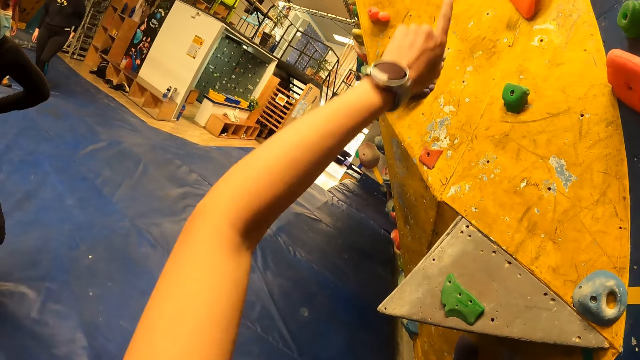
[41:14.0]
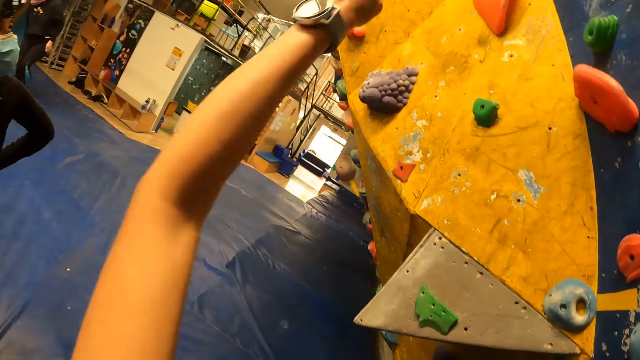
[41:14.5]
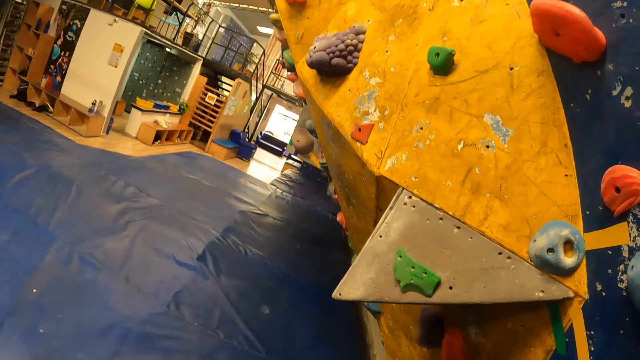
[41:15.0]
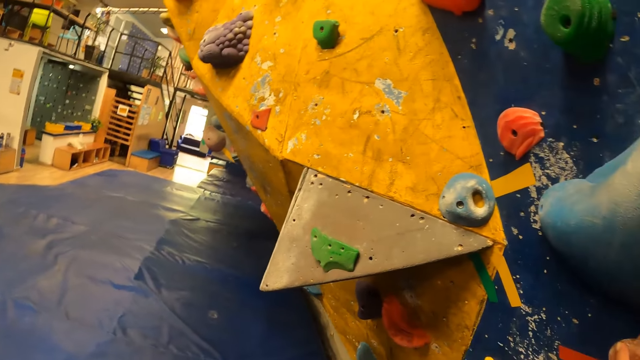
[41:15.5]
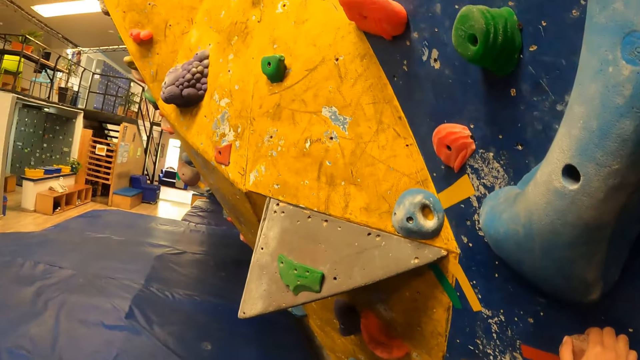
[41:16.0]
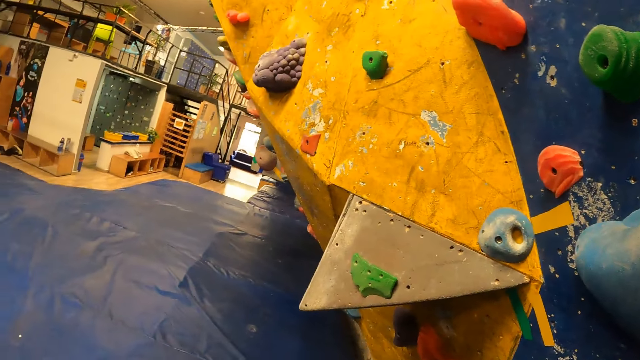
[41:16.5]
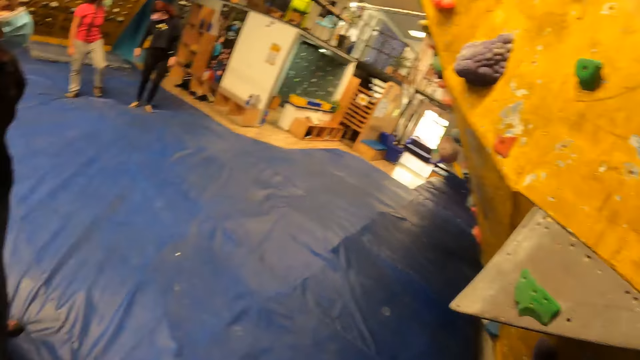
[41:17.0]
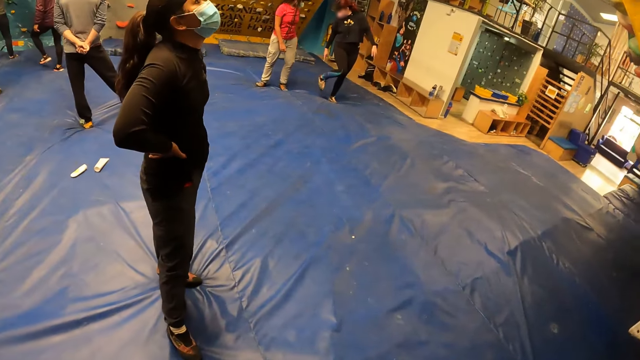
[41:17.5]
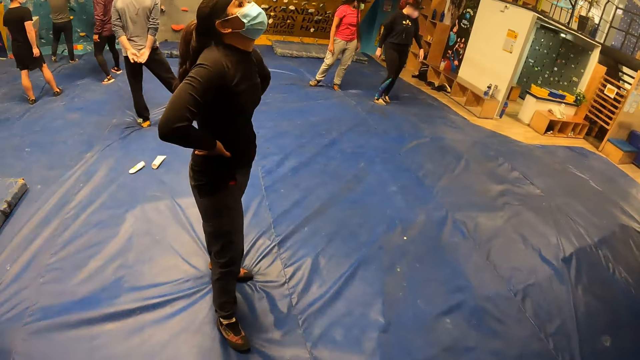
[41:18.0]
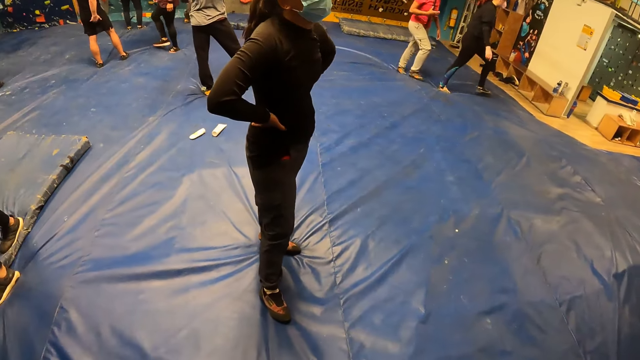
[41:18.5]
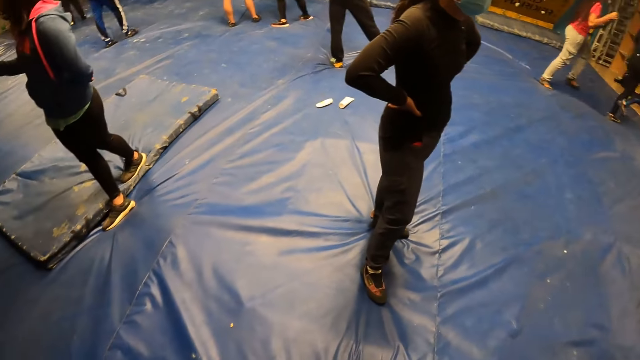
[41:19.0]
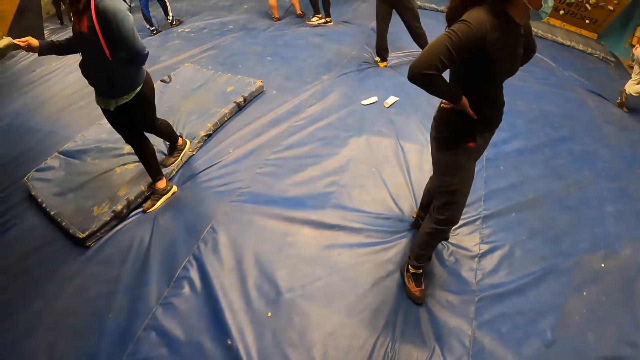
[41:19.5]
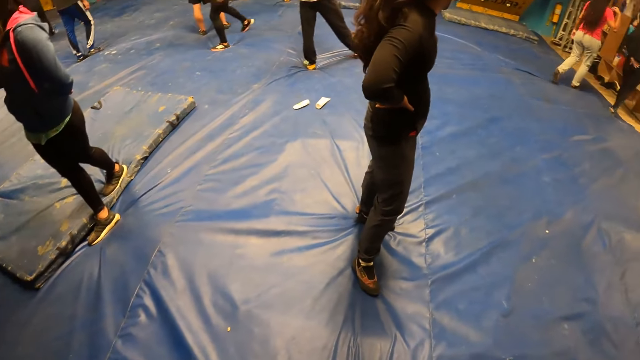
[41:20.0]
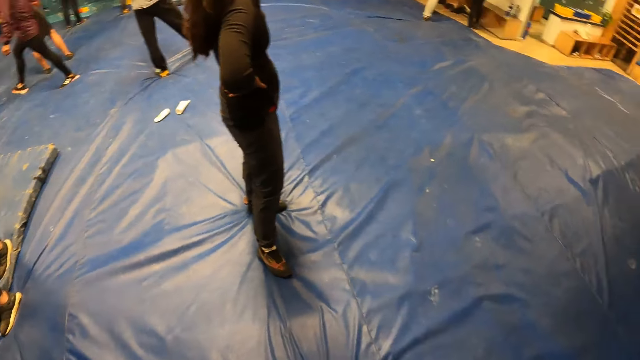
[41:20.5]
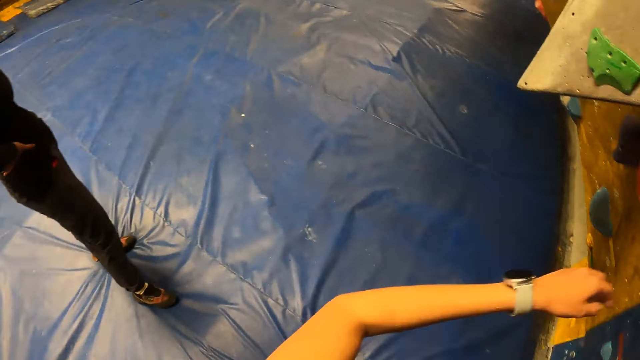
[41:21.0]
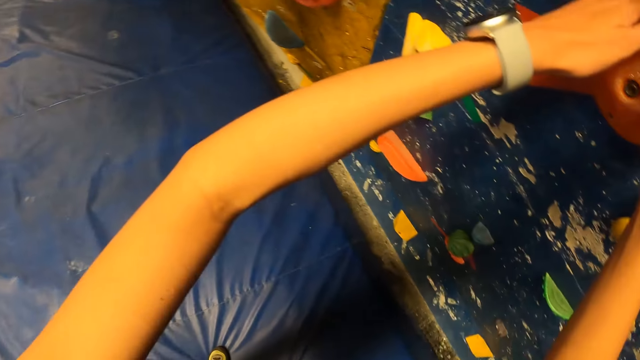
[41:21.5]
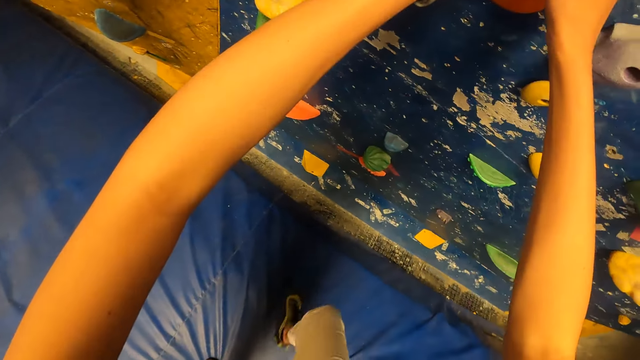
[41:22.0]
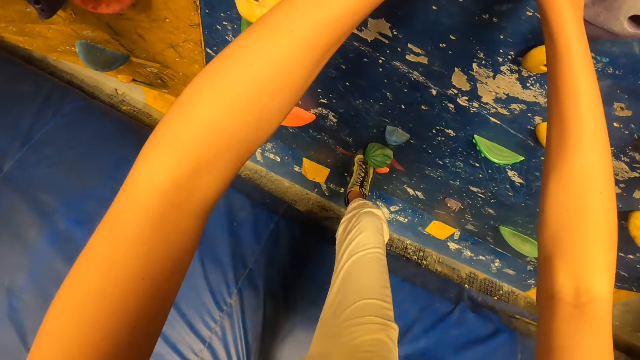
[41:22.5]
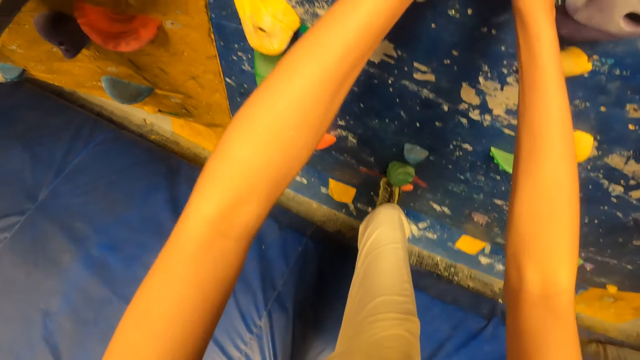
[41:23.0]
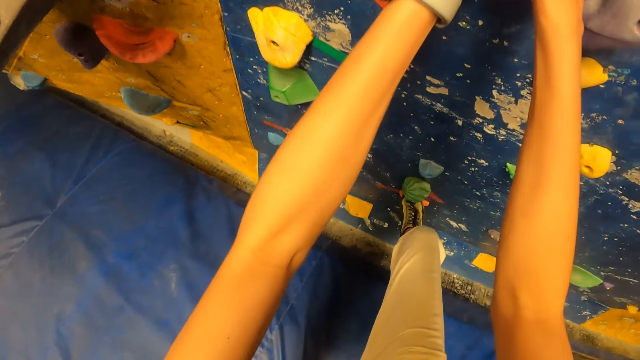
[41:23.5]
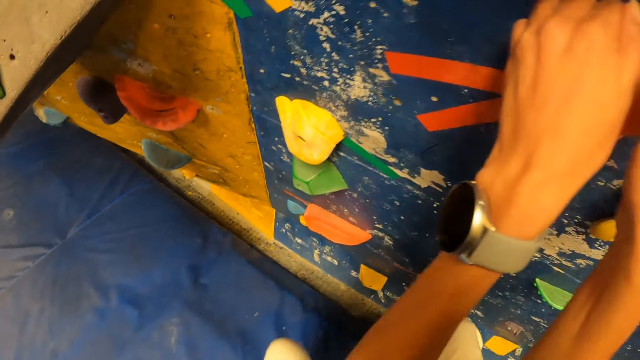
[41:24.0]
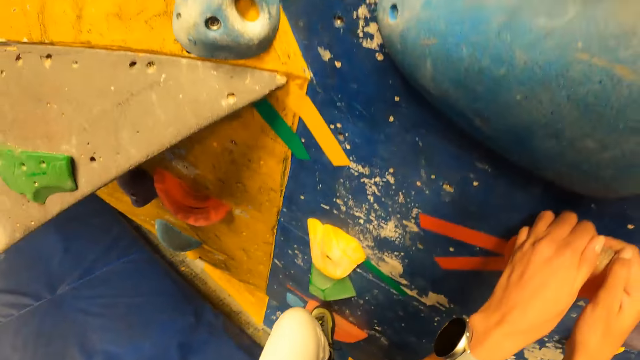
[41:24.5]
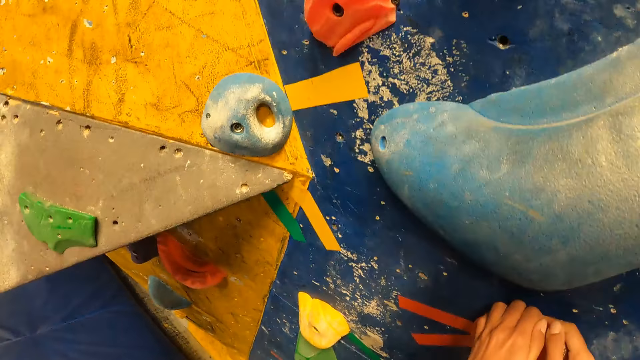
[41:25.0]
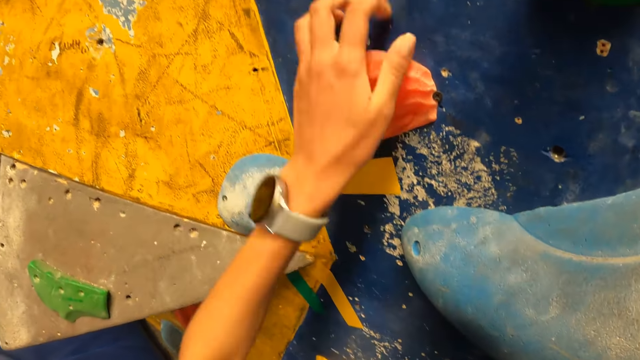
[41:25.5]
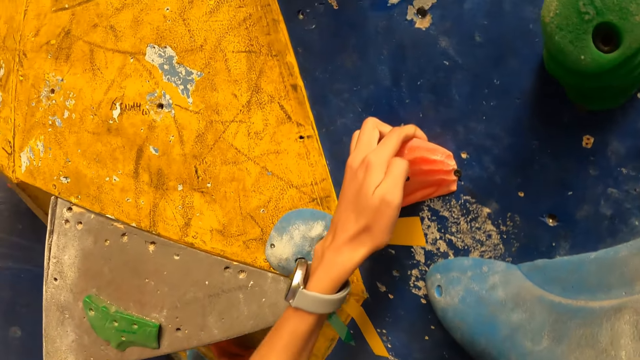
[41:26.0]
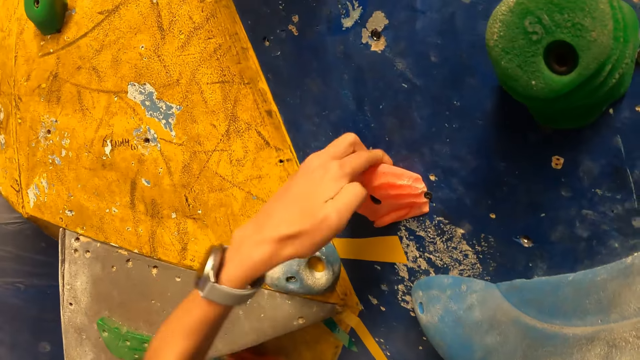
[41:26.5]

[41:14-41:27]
The camera wearer points at something. They do something. They look around. They do something. They climb the climbing wall with both hands. A man attempts to step on the wall.

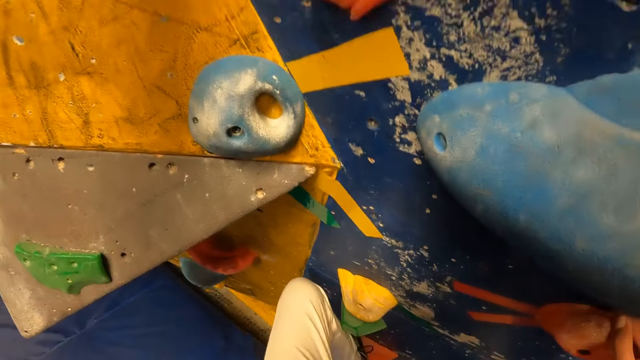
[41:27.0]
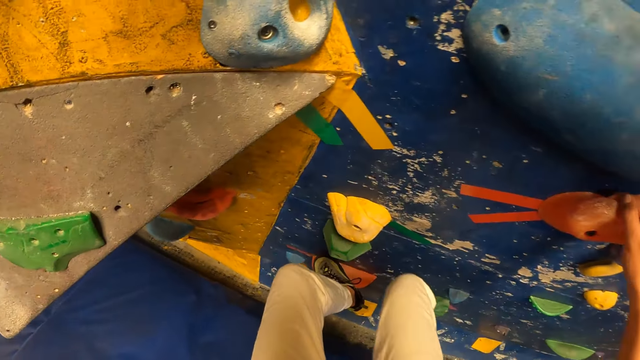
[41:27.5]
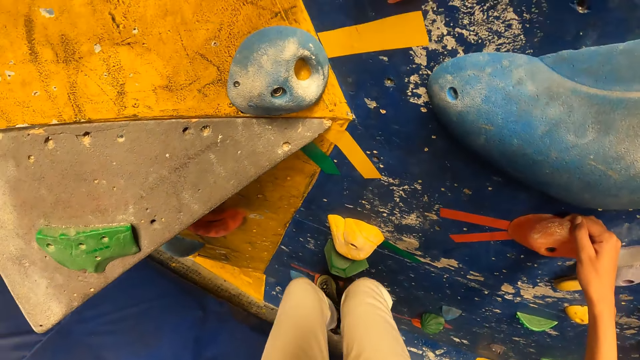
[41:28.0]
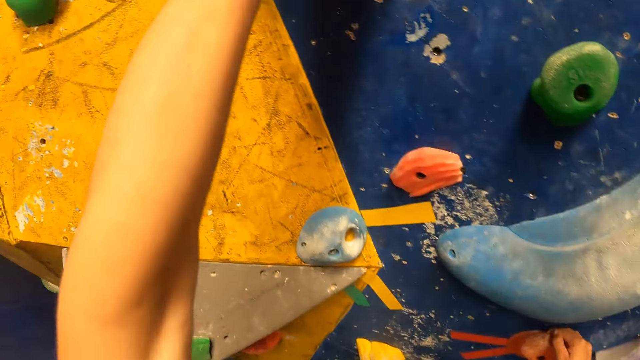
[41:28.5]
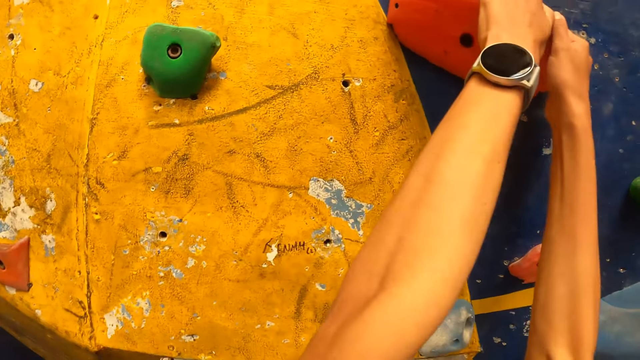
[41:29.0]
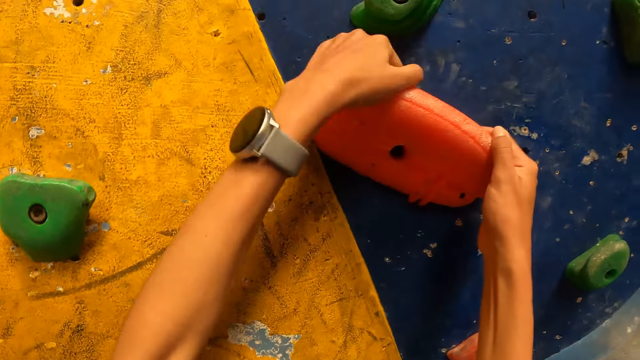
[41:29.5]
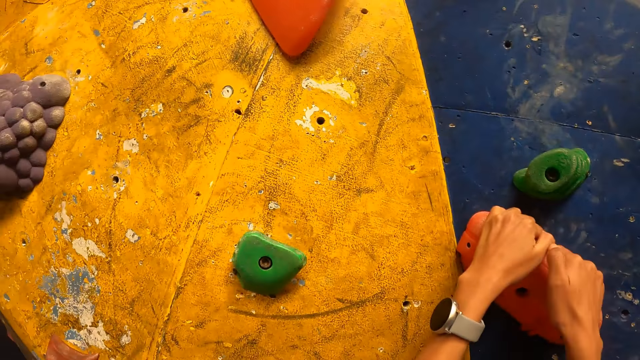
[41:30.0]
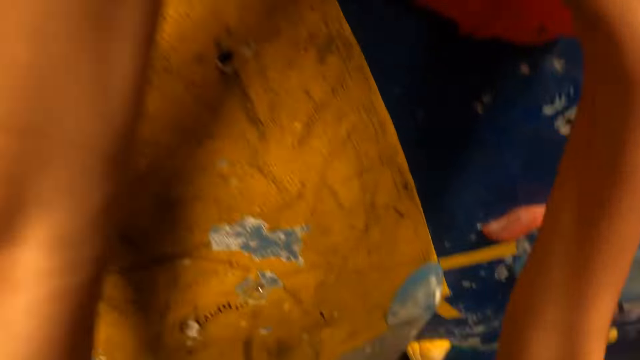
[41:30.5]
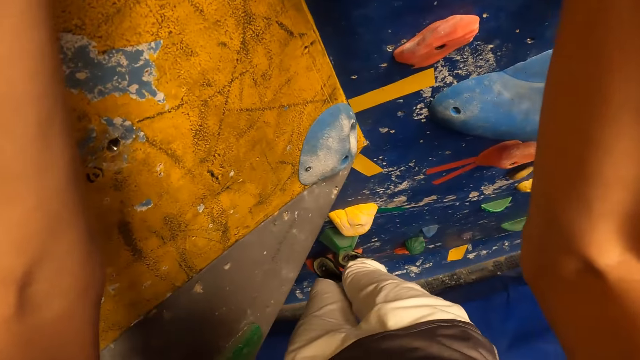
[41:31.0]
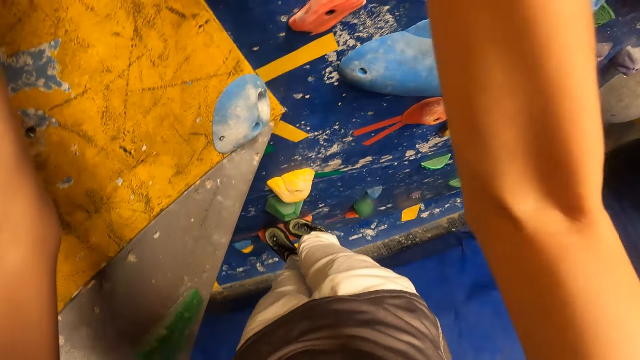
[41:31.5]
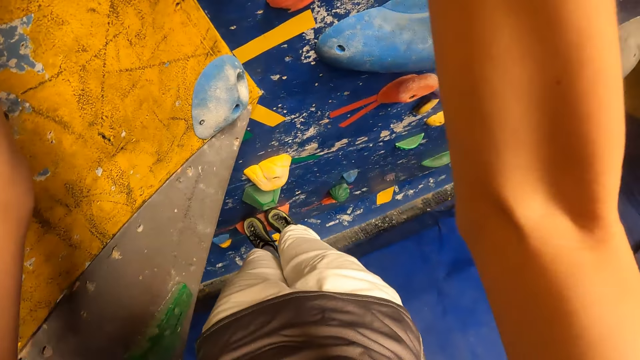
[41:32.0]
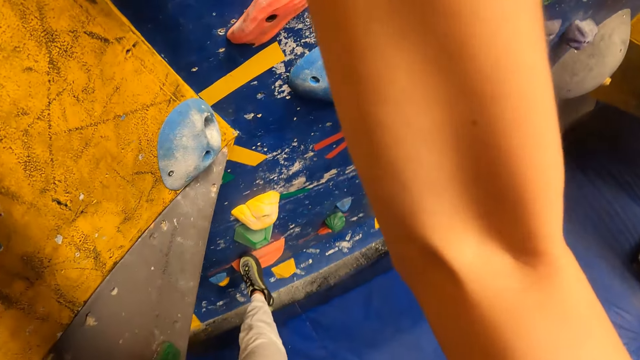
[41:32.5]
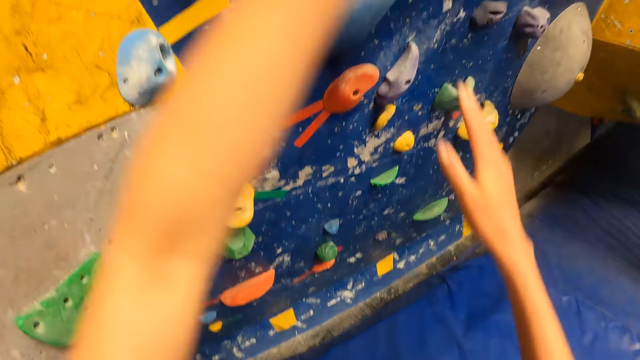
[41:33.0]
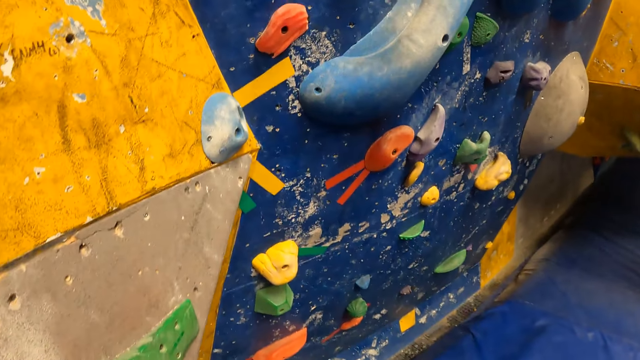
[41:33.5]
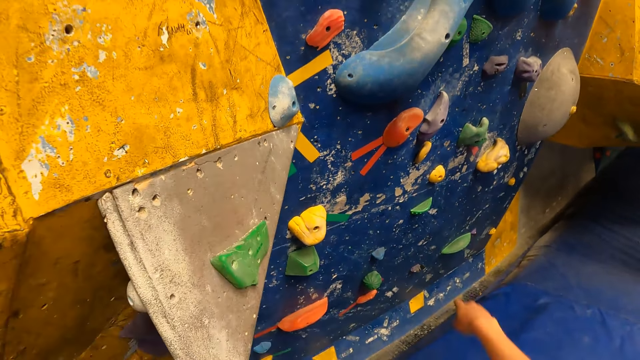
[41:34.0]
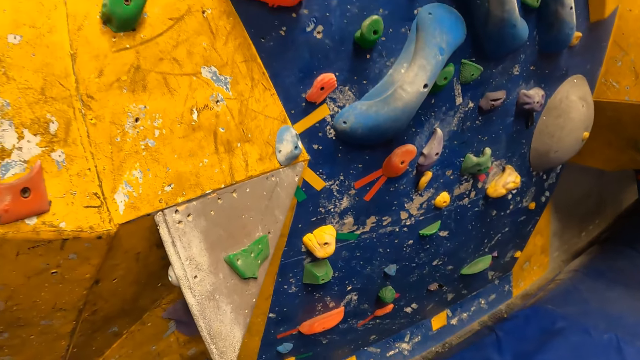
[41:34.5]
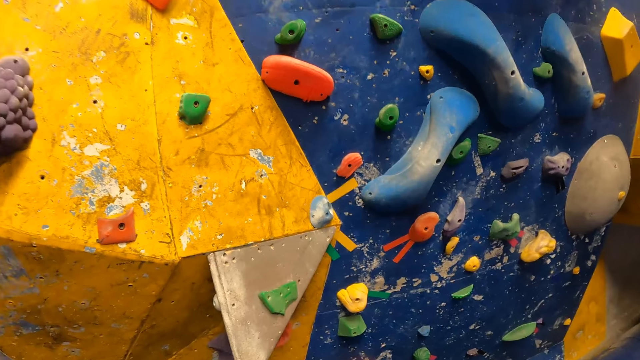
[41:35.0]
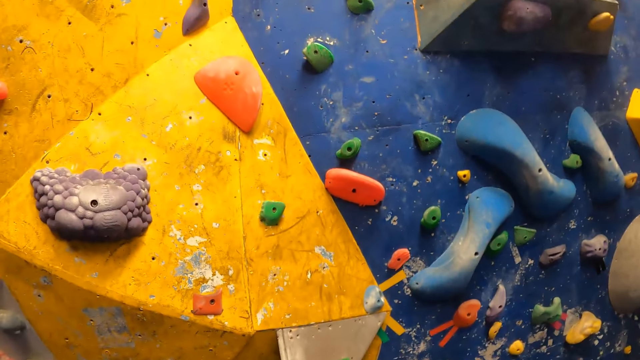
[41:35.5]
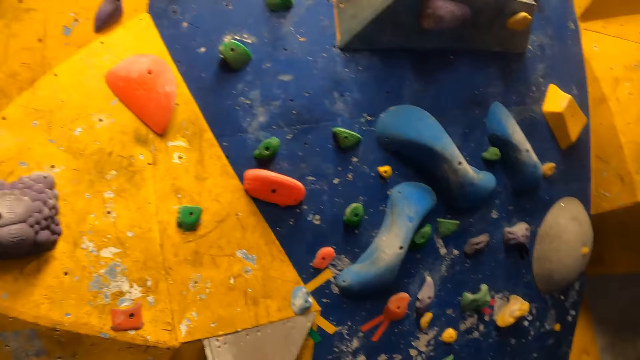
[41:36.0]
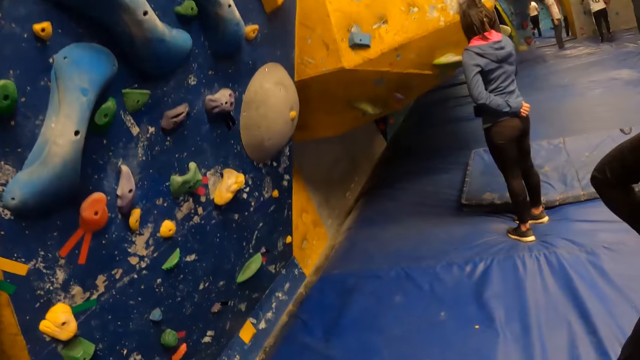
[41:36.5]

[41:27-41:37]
The camera wearer jumps down from the climbing wall. A man steps down. The camera wearer interacts with a woman. They do something.
